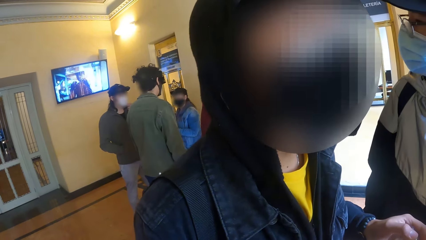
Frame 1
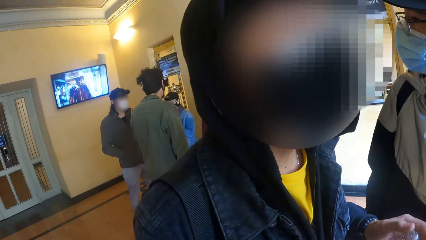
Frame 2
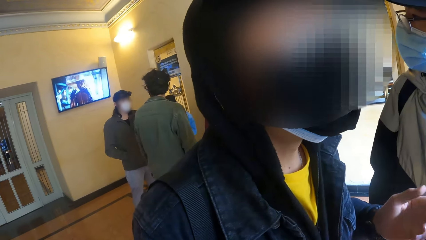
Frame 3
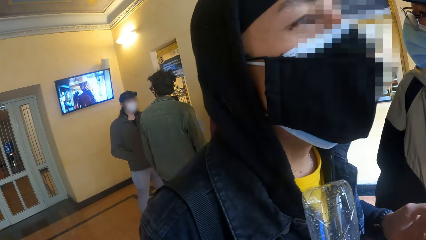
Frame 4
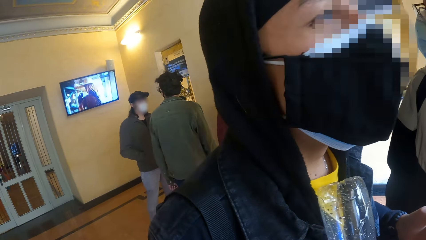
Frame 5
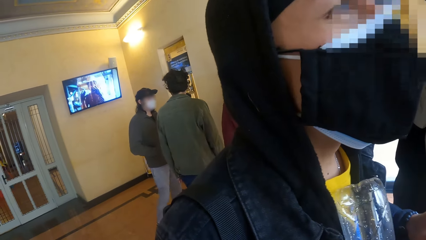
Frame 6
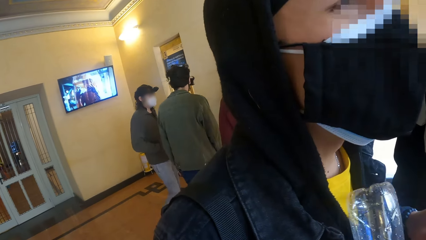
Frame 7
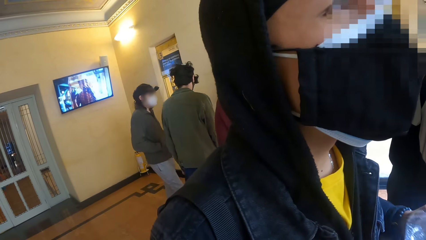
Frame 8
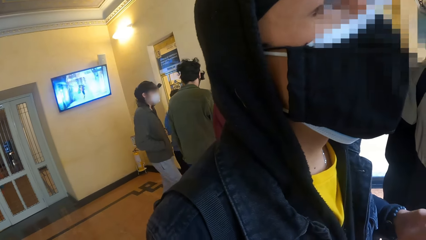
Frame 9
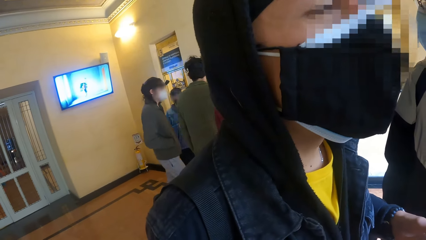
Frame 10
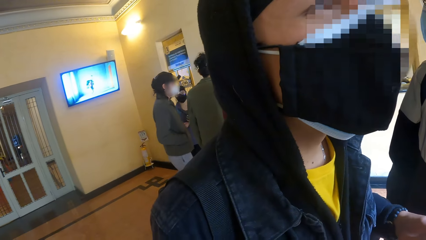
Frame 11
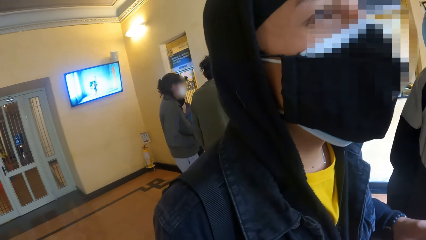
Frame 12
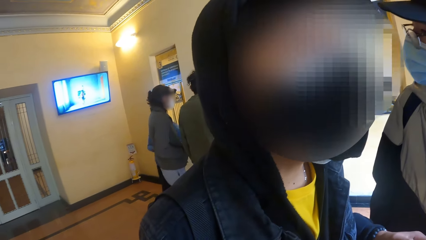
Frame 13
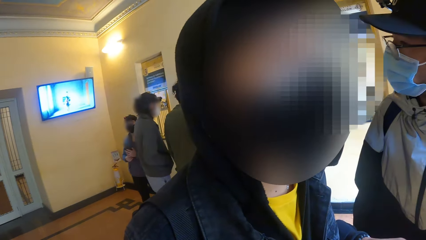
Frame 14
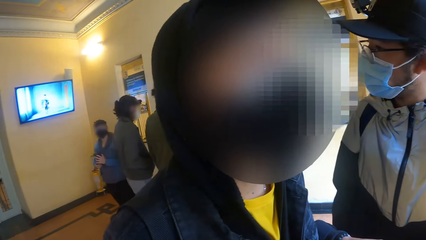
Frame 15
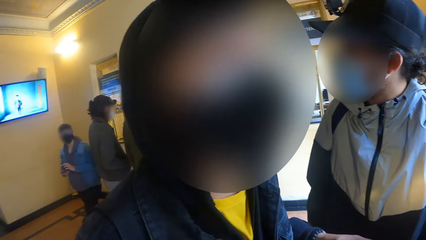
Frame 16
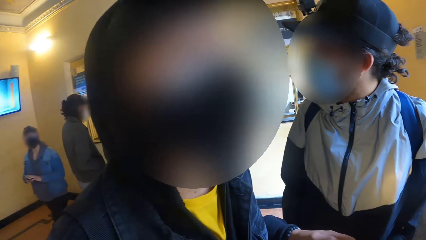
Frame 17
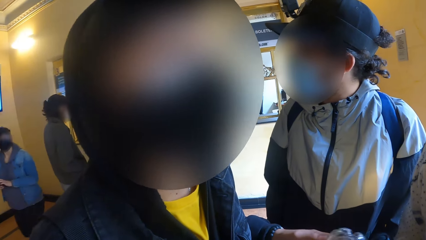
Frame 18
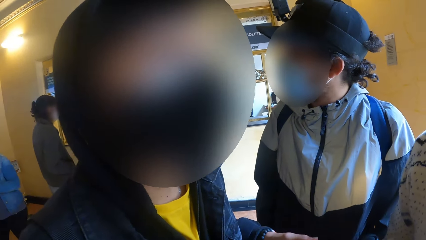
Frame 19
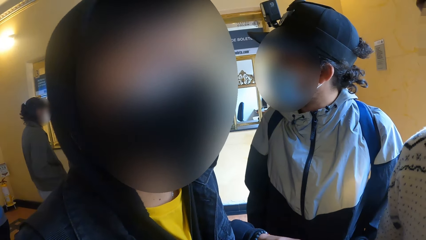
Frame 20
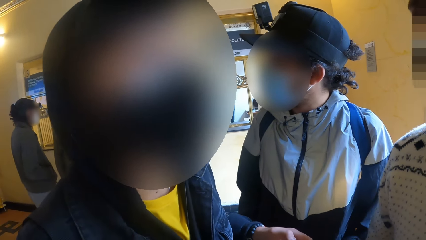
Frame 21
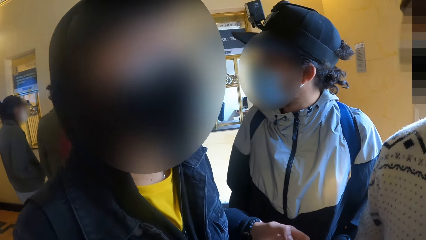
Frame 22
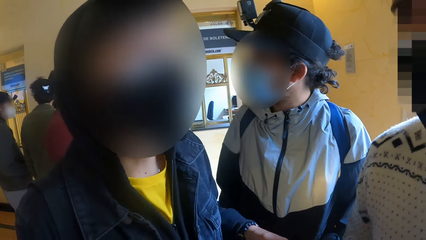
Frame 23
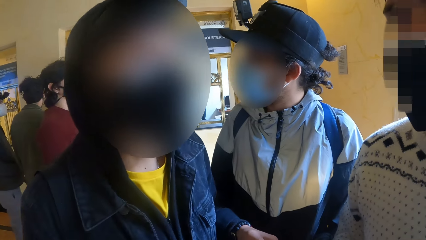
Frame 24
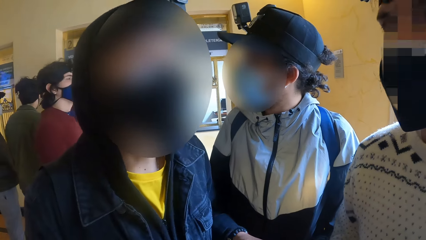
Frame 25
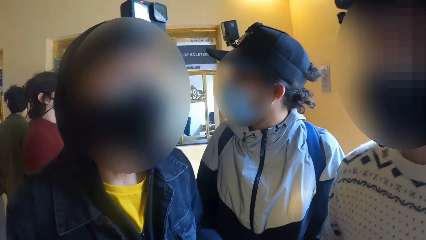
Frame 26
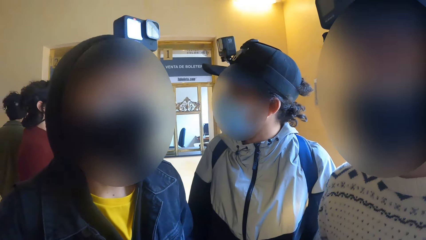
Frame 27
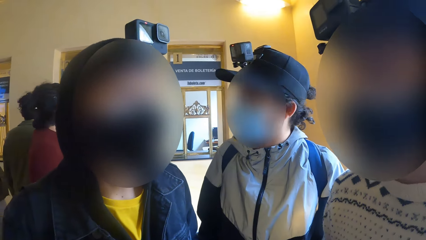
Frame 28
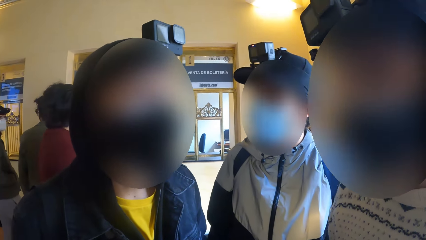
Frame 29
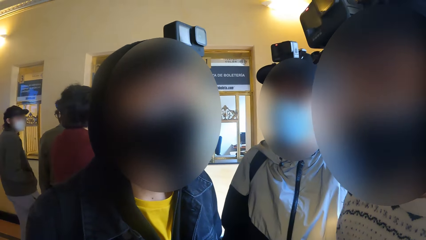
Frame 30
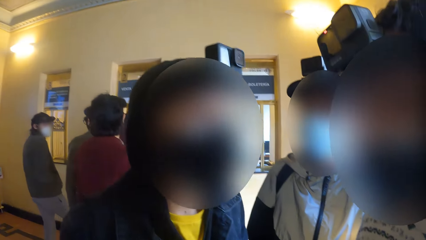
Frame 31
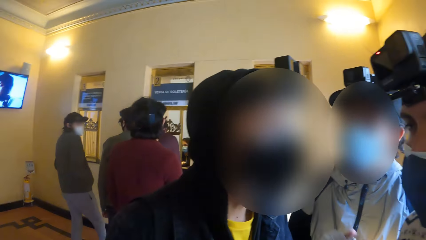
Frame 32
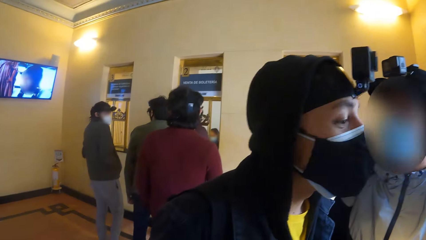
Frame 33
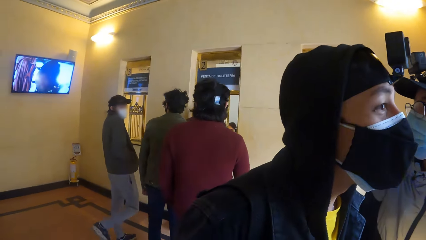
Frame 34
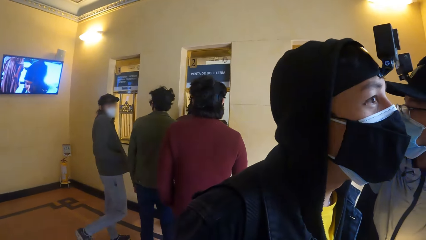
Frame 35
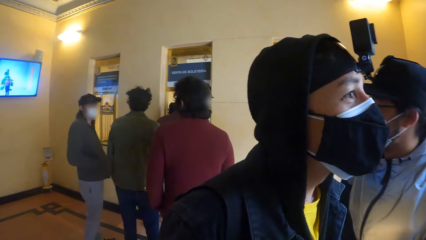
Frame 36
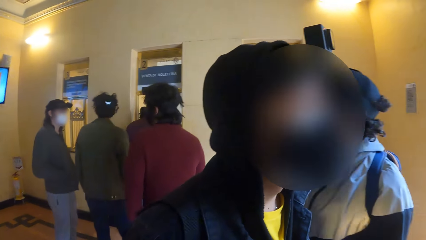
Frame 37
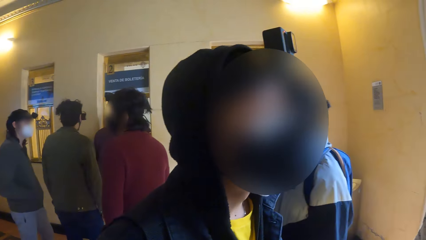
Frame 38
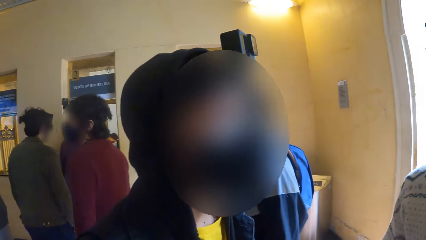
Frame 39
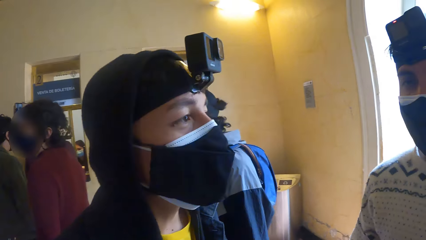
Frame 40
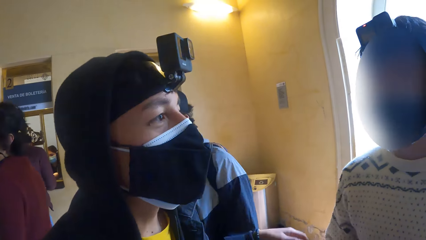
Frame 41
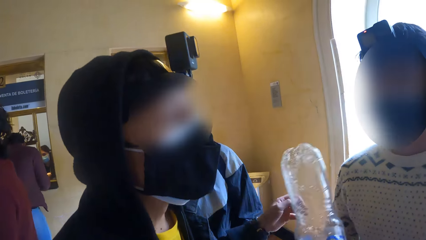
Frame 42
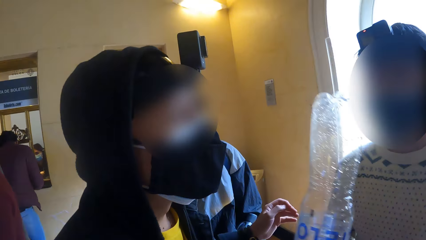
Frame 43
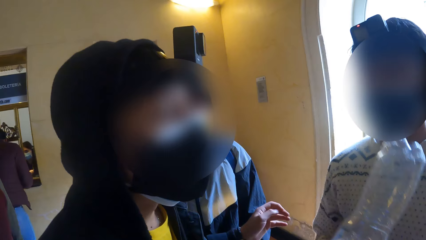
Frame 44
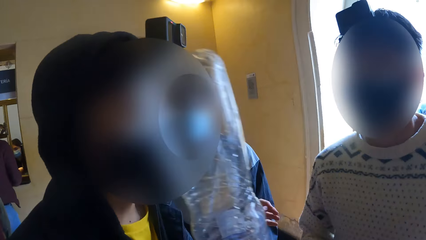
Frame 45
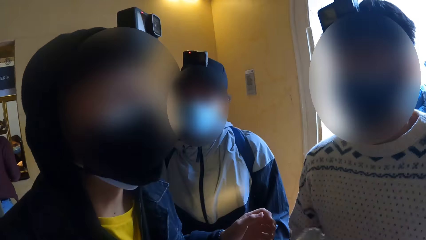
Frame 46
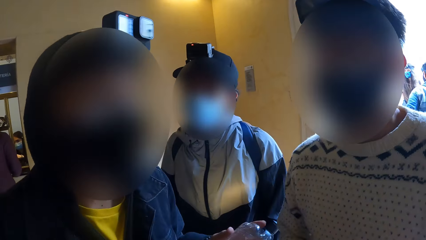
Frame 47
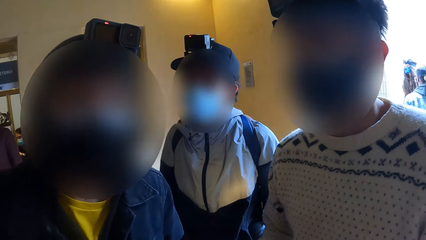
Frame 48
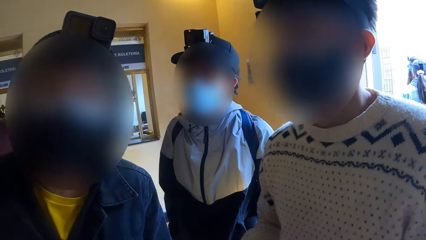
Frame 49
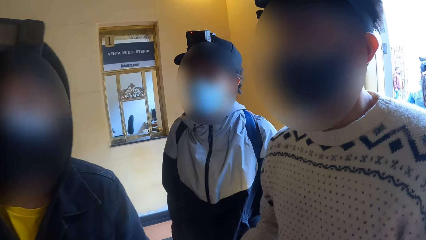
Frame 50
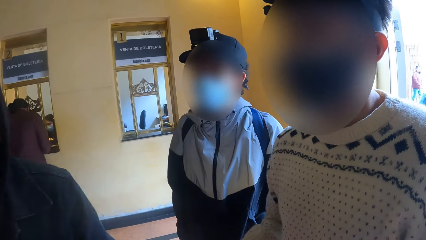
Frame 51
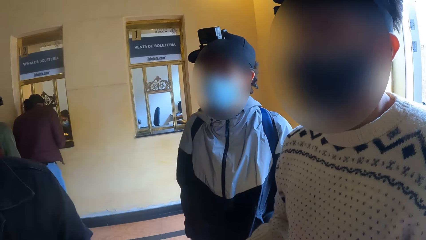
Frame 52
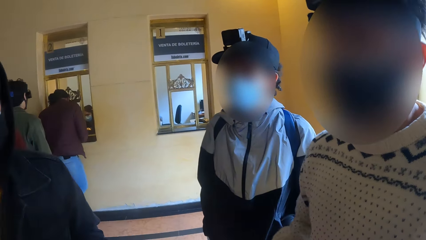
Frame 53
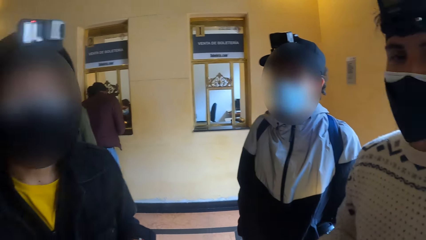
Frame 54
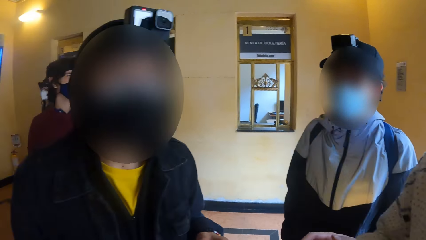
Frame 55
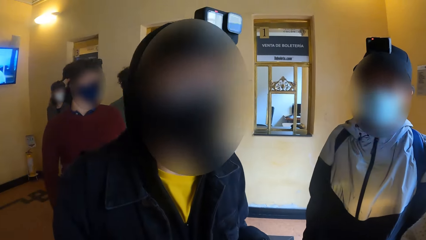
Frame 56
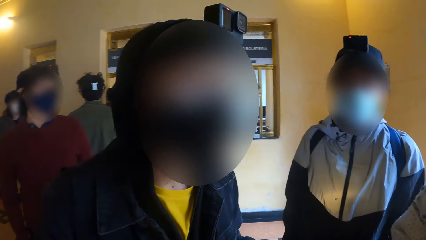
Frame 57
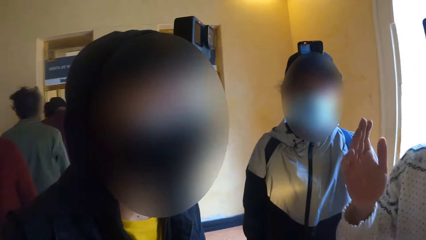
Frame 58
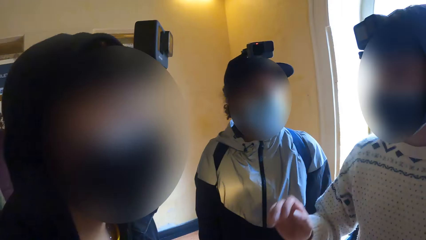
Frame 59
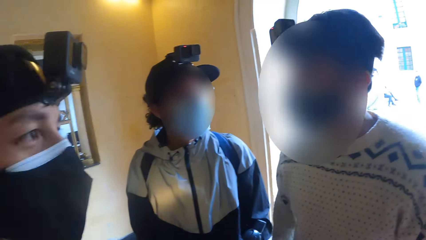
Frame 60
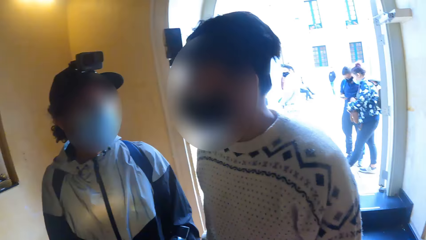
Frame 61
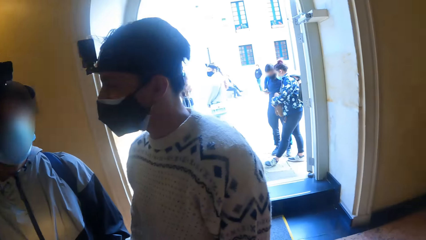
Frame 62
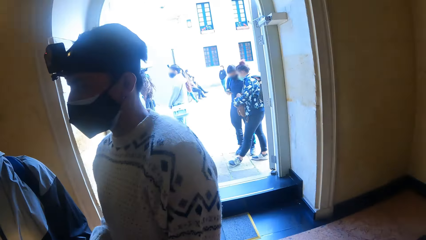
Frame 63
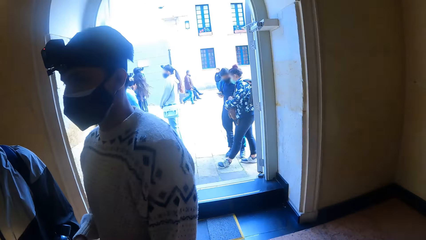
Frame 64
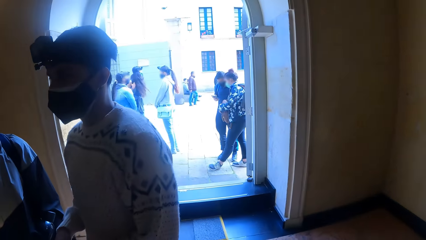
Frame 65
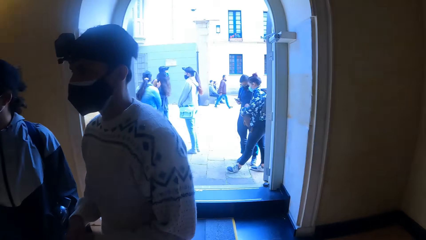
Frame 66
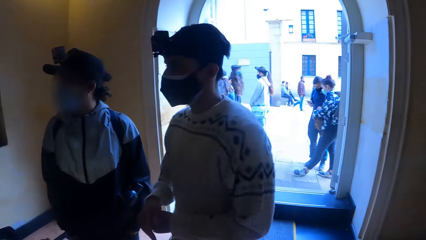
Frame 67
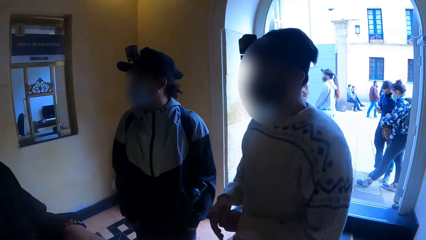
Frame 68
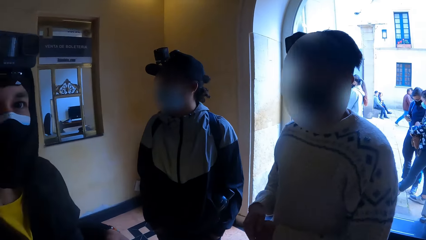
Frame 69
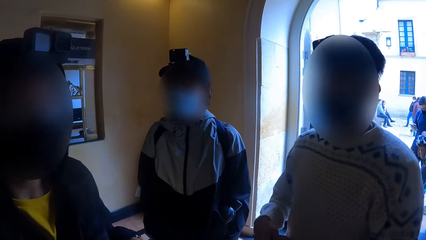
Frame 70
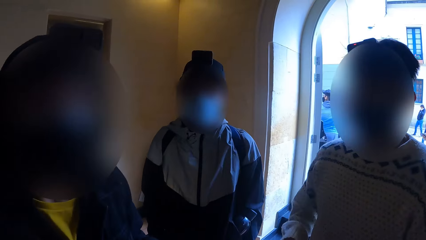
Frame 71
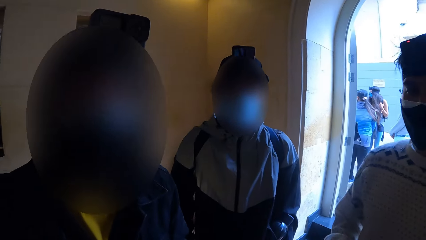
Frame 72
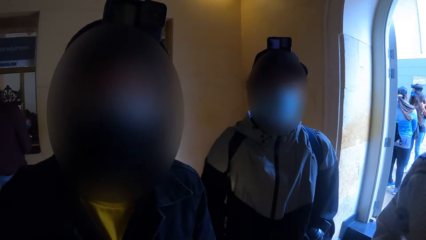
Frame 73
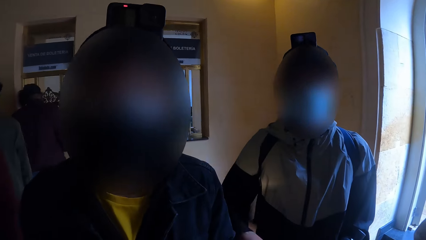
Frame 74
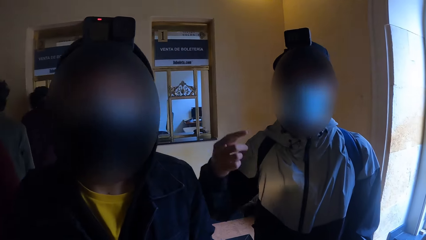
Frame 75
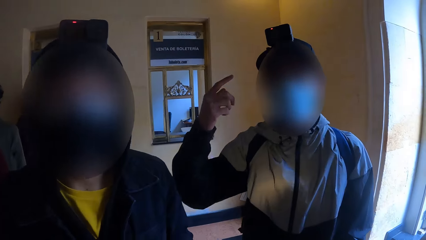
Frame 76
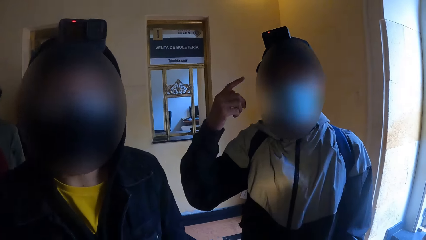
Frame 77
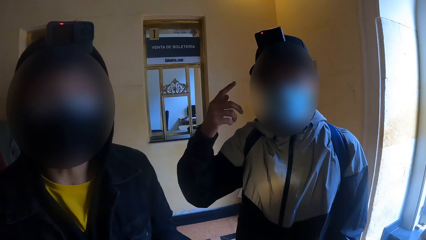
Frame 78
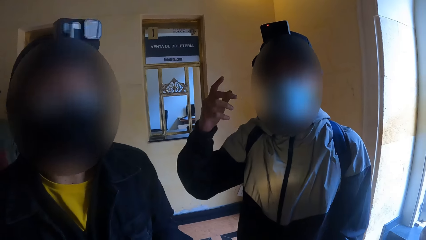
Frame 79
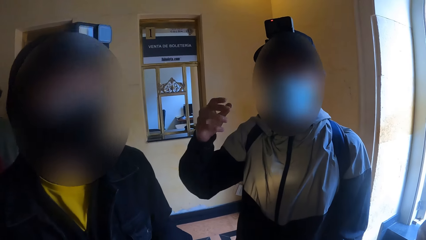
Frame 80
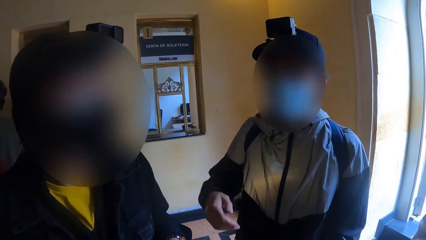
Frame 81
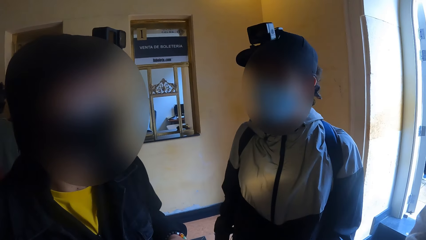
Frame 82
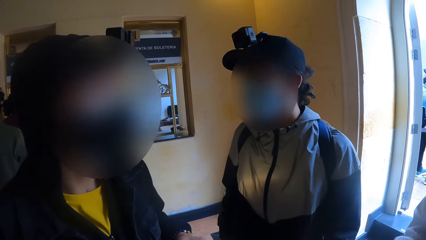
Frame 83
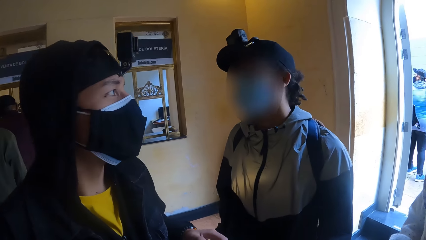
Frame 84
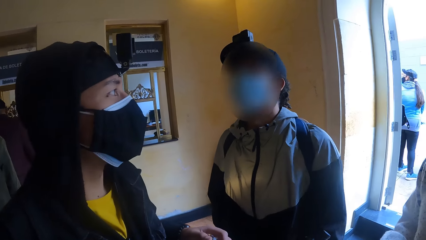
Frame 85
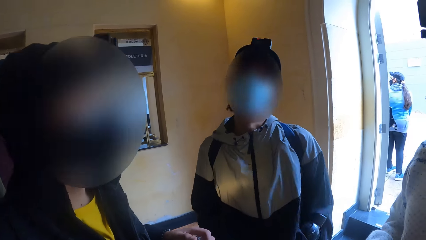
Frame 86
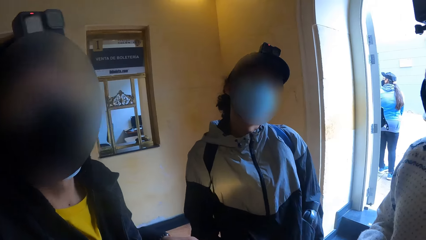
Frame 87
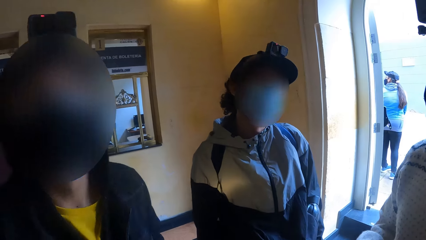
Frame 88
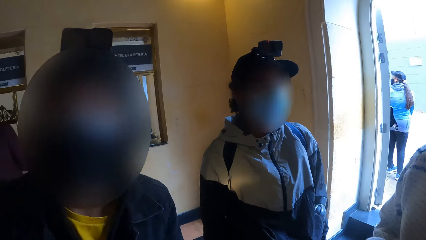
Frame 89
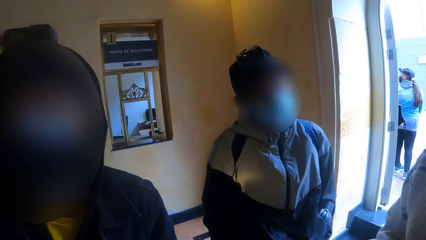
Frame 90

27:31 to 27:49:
A woman walks away from another woman. A man shakes the bottle in his right hand.
